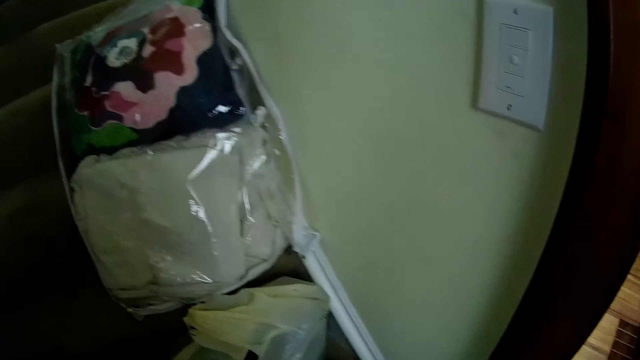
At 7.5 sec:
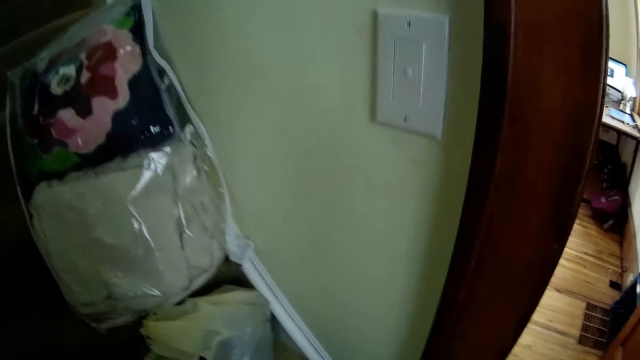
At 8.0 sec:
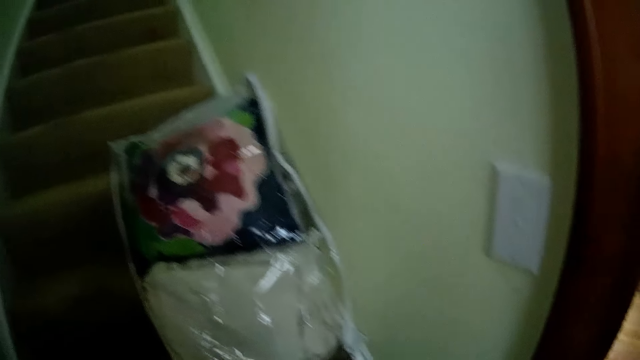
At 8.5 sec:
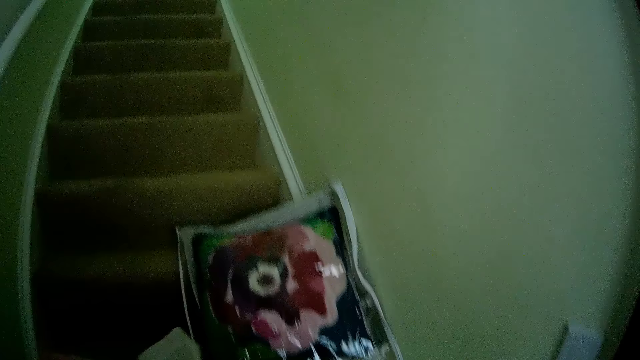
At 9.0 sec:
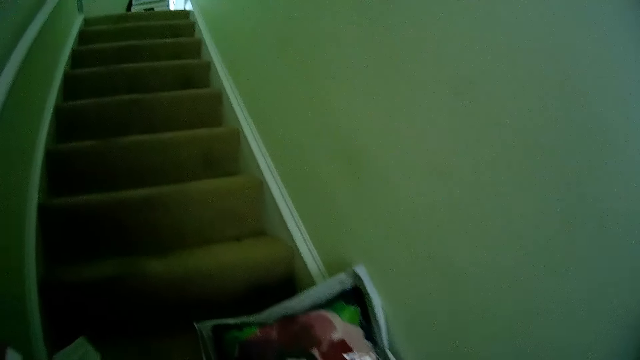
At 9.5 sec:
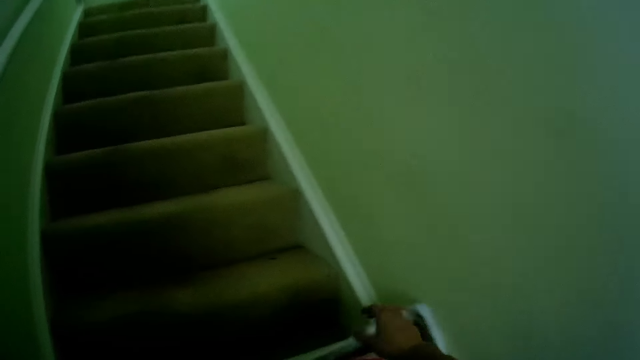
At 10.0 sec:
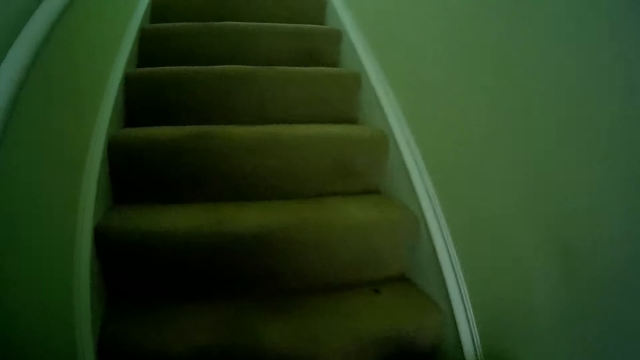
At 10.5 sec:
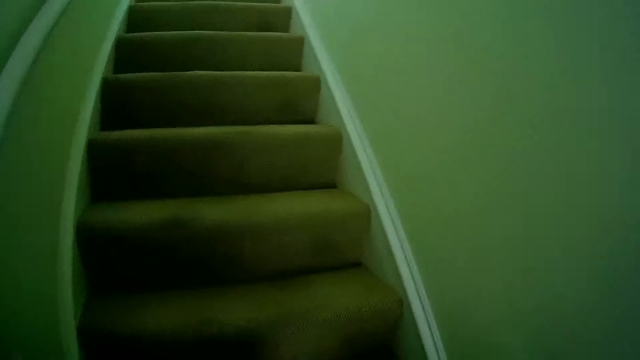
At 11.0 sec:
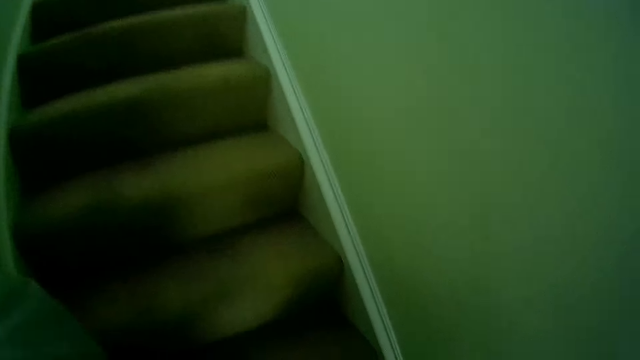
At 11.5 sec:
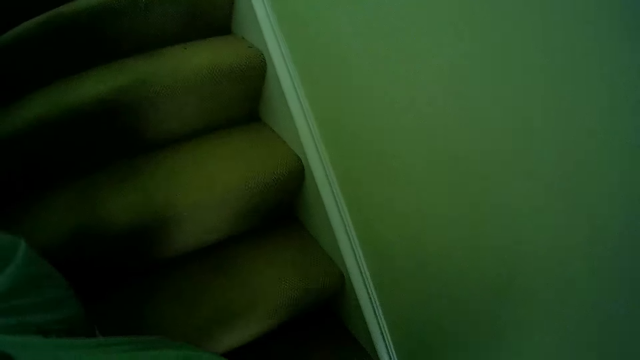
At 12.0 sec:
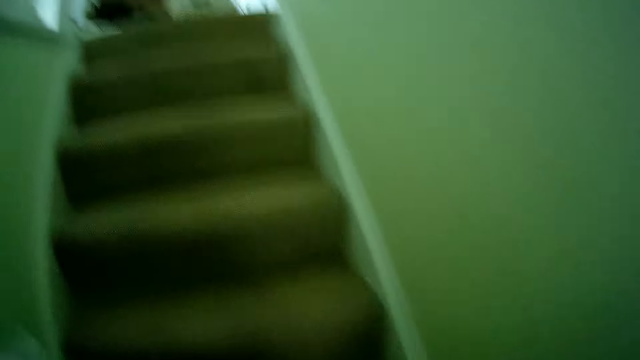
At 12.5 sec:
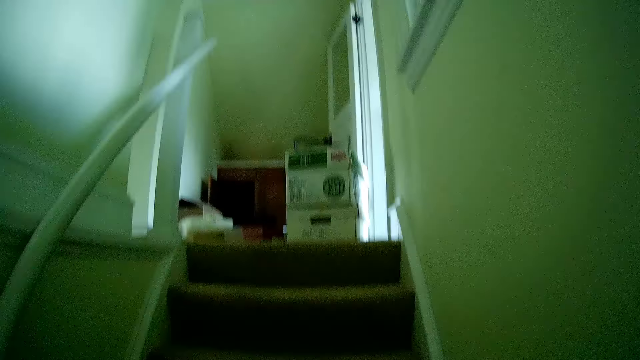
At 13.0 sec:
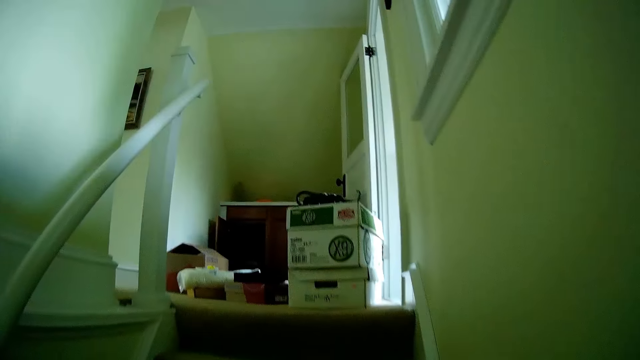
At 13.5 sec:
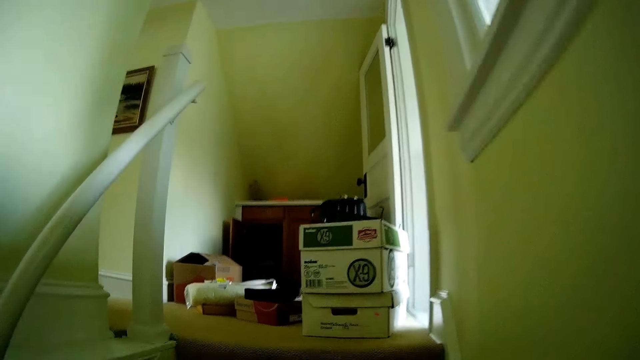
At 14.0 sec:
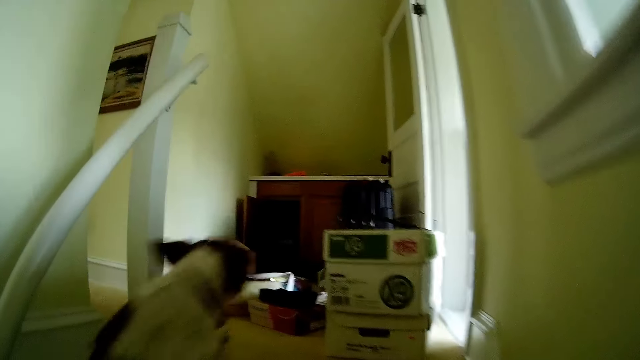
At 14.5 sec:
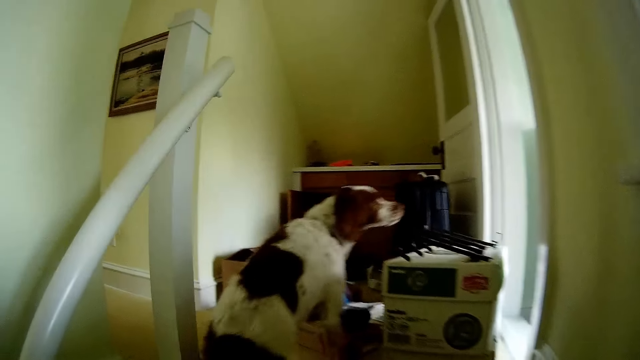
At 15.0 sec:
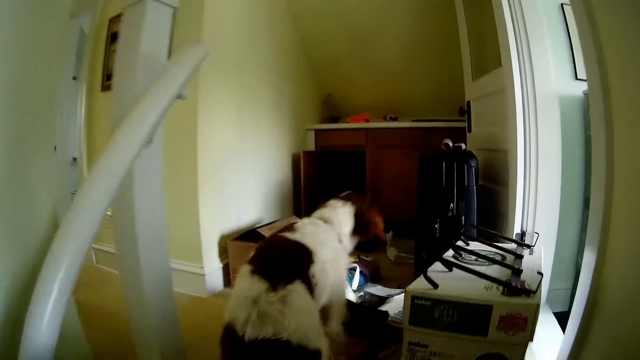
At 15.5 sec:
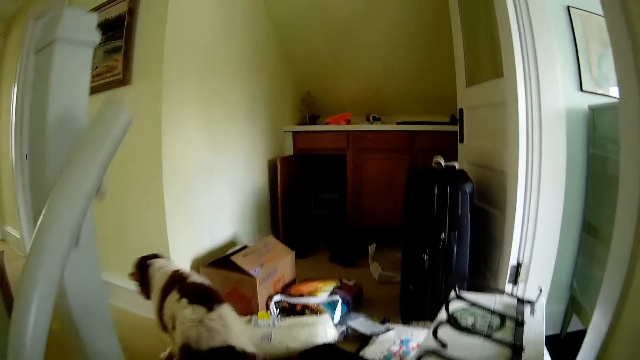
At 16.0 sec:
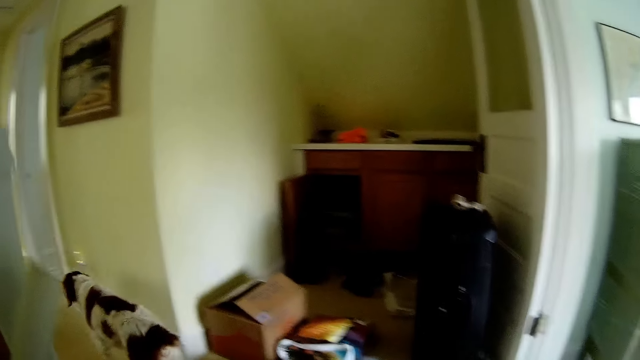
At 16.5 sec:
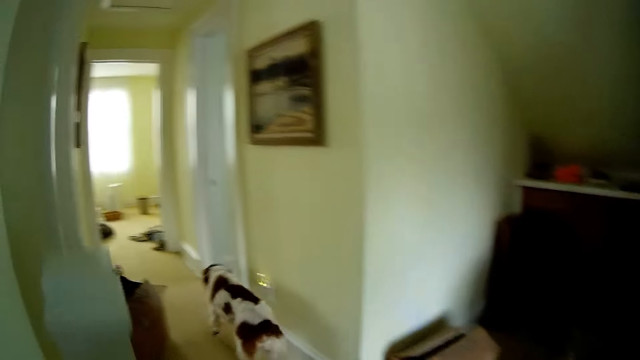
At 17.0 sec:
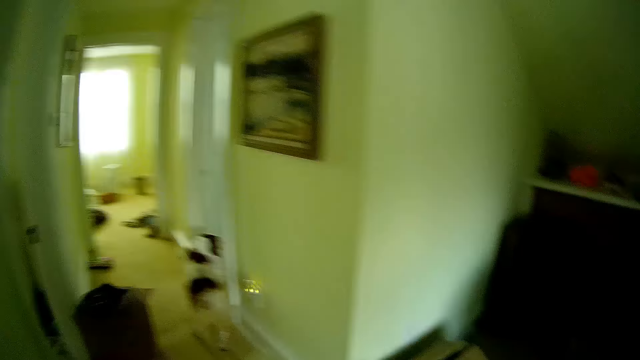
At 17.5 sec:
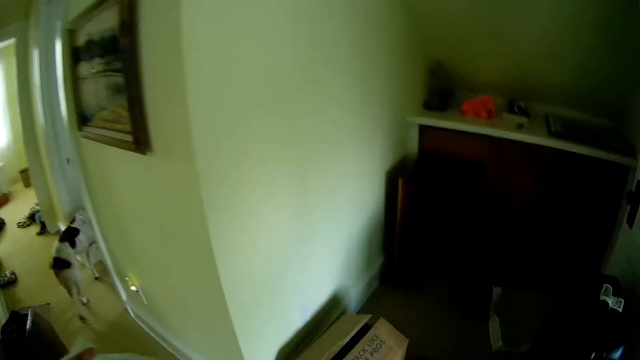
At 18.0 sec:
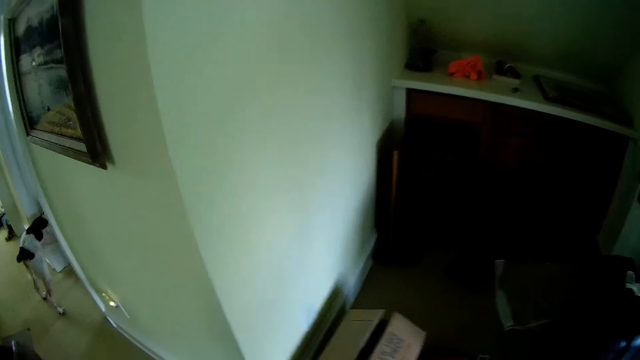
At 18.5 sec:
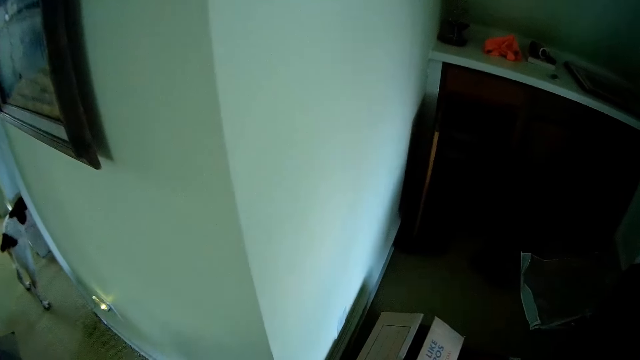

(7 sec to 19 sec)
The camera wearer holds a nylon bag. They climb the staircase.

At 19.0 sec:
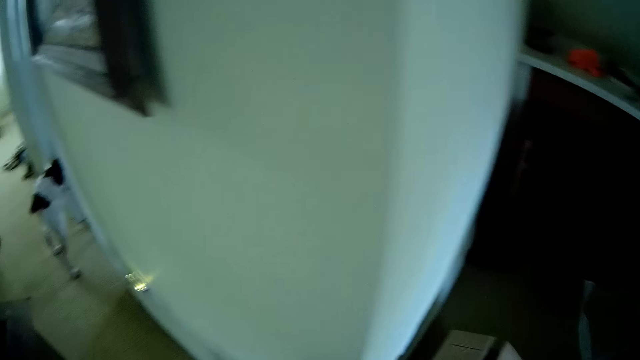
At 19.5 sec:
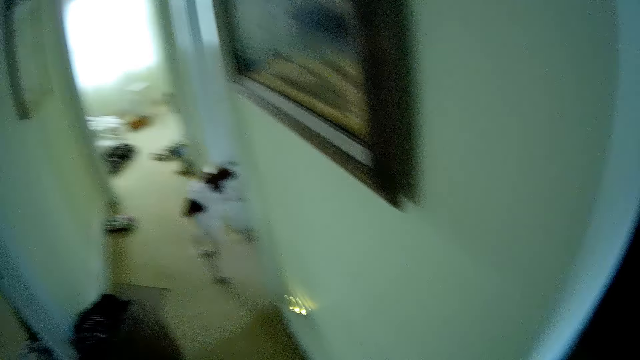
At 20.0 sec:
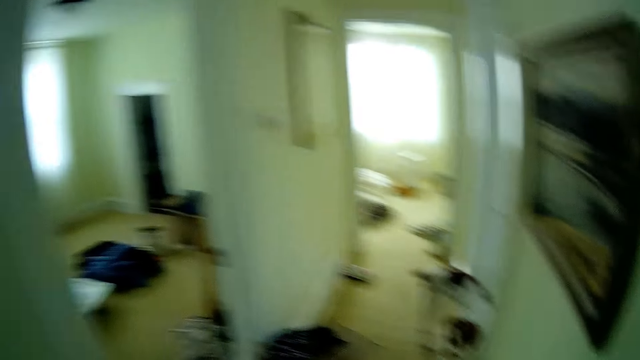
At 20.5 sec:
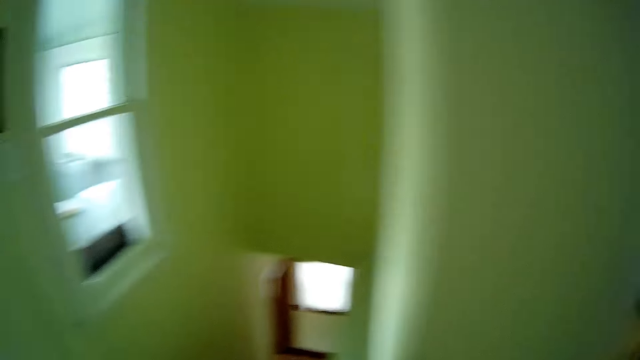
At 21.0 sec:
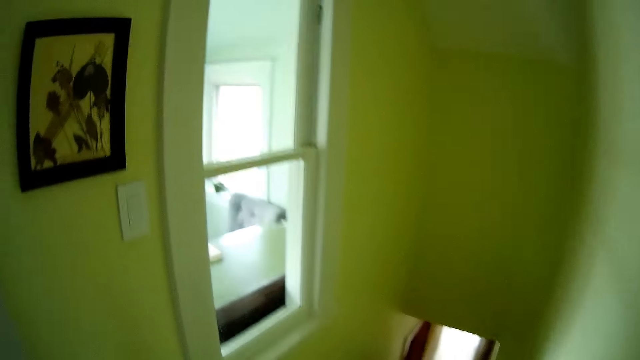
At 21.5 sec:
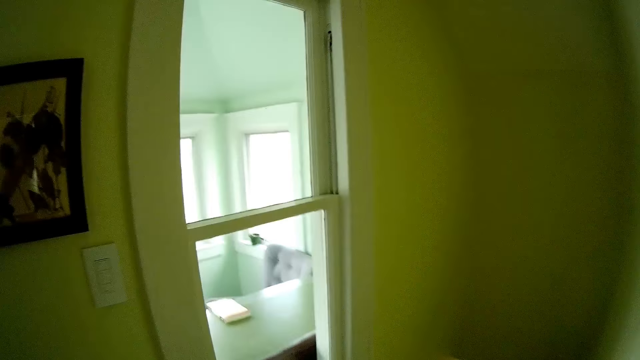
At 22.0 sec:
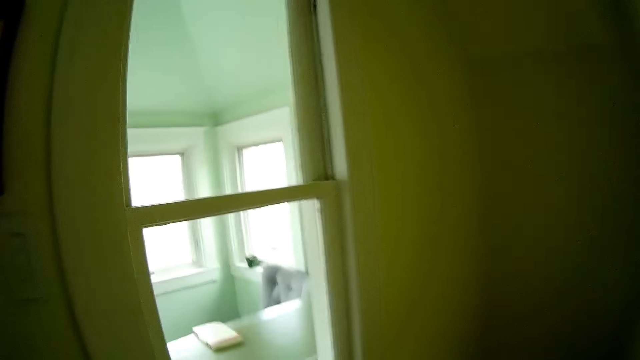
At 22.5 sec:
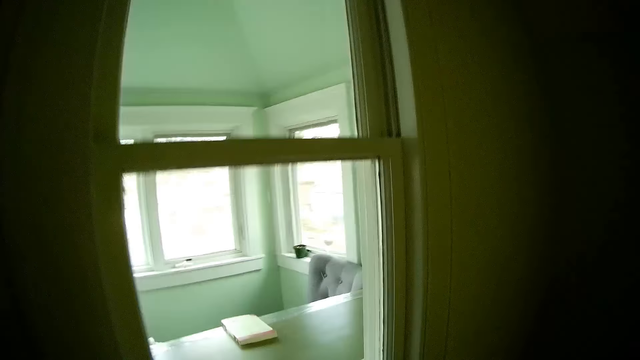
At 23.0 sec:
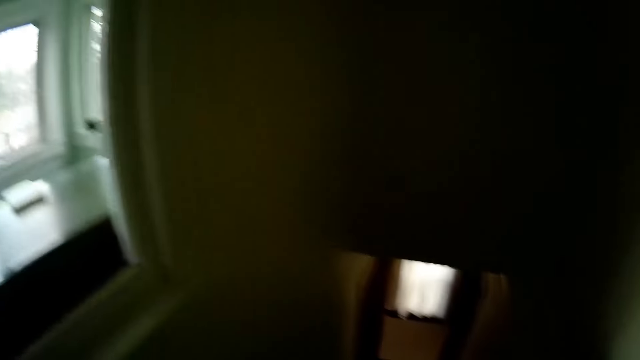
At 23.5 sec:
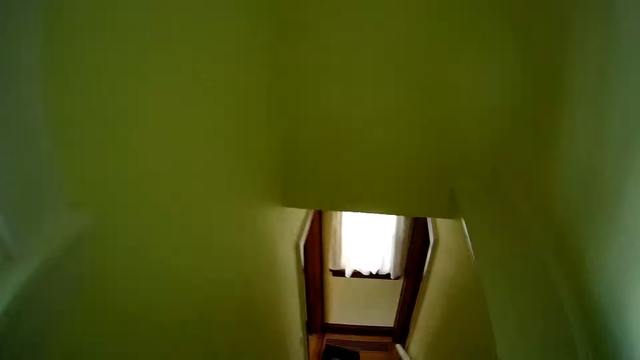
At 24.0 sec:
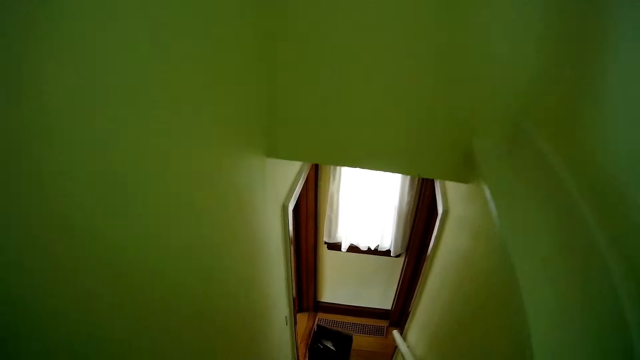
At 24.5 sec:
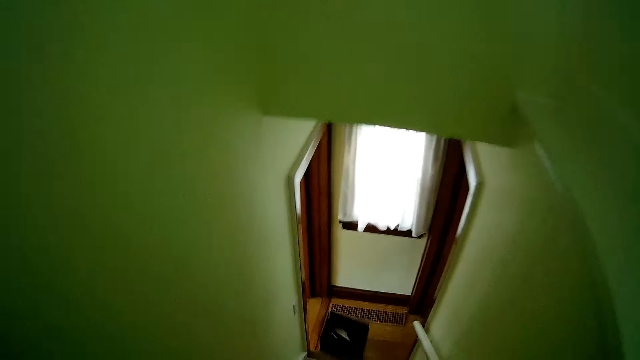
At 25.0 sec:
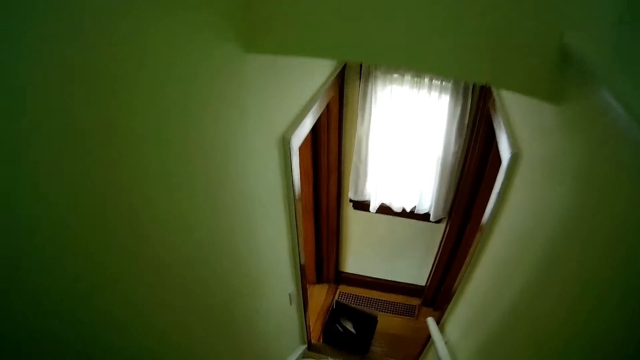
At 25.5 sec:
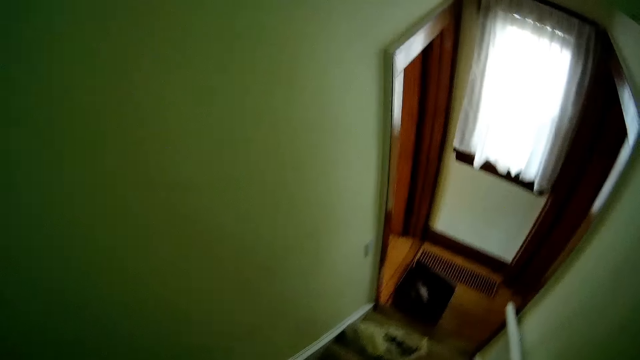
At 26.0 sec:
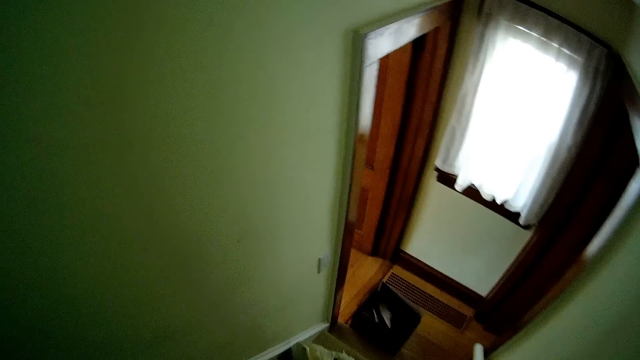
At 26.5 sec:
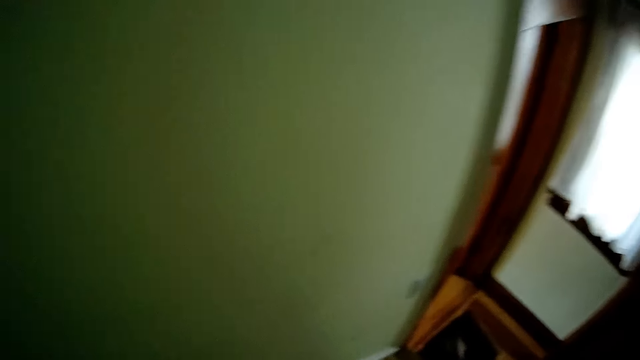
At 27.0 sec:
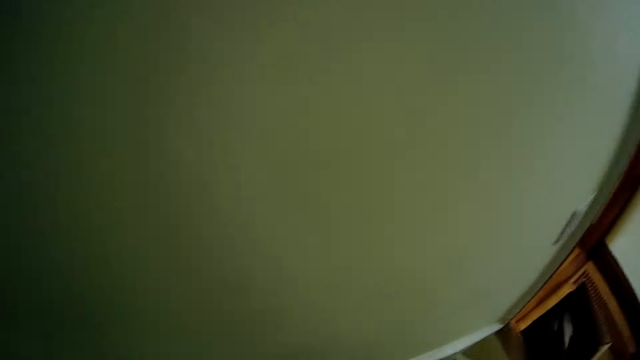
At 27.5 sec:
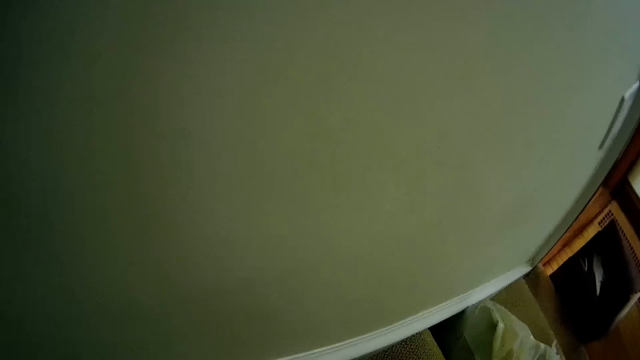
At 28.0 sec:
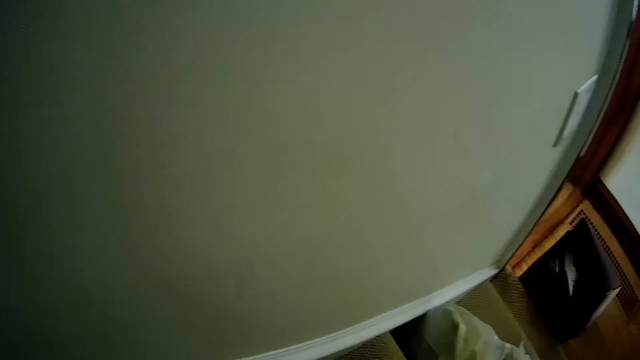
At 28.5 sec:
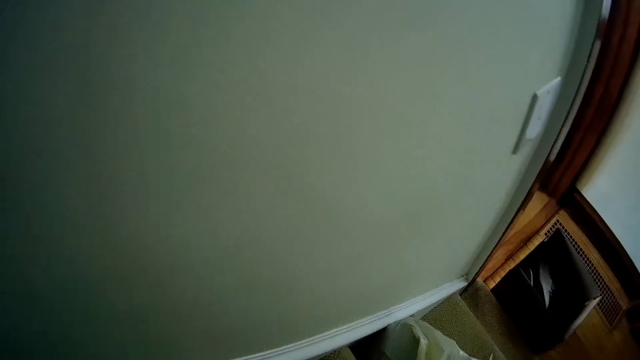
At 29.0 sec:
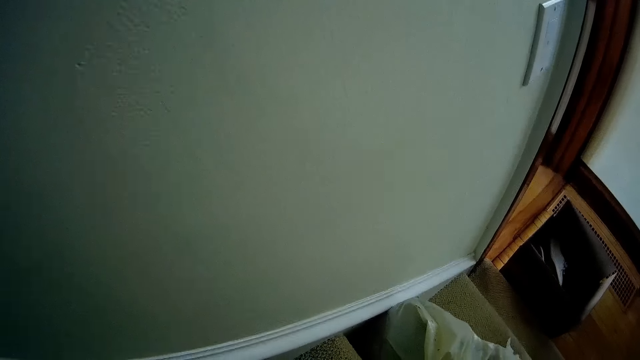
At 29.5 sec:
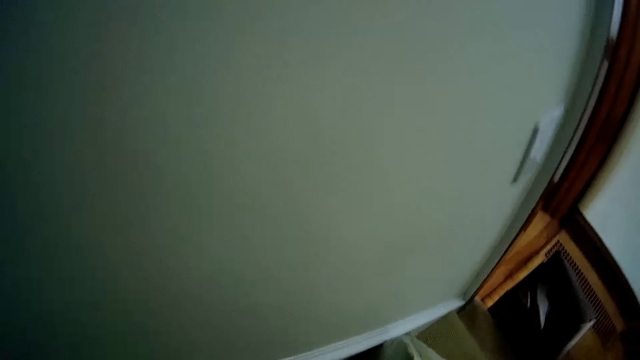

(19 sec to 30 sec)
The camera wearer walks down the stairs.
